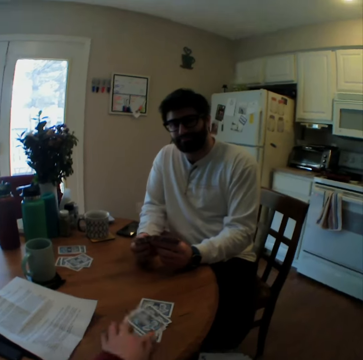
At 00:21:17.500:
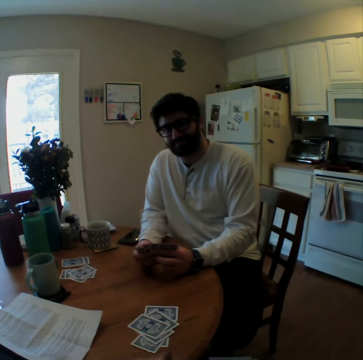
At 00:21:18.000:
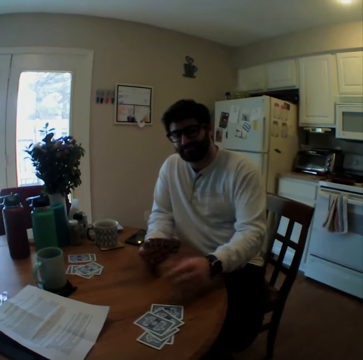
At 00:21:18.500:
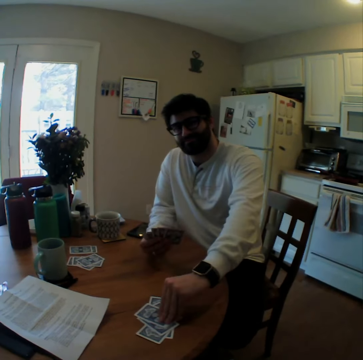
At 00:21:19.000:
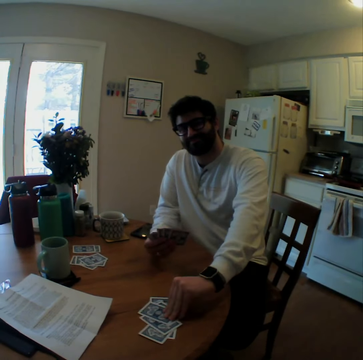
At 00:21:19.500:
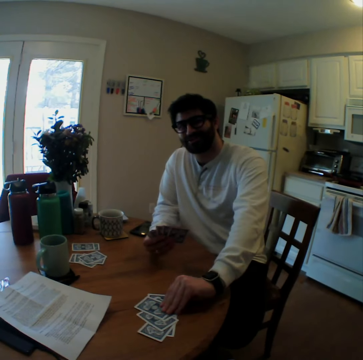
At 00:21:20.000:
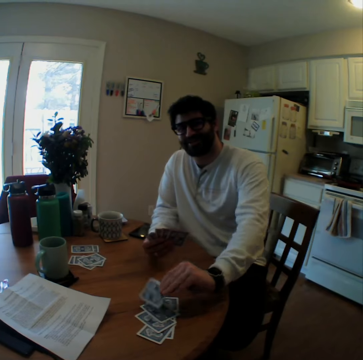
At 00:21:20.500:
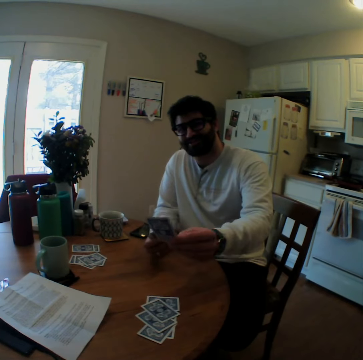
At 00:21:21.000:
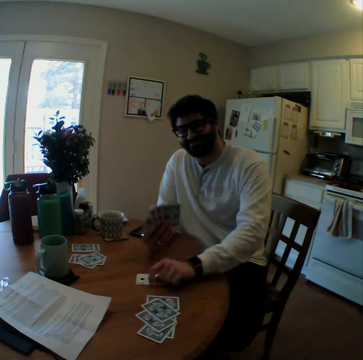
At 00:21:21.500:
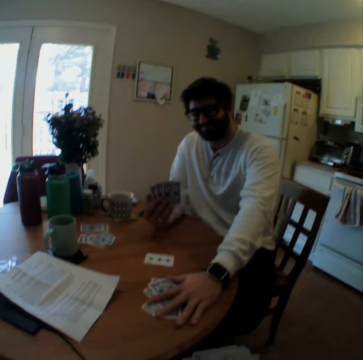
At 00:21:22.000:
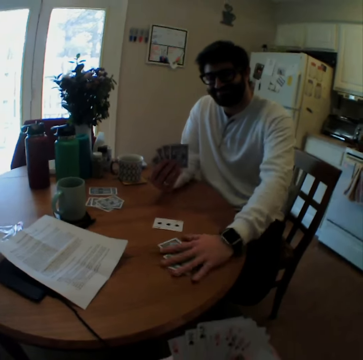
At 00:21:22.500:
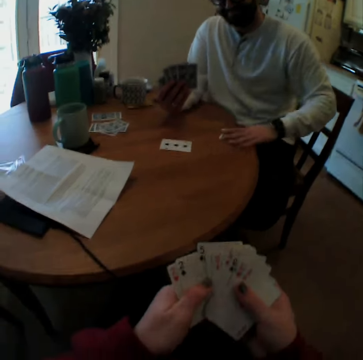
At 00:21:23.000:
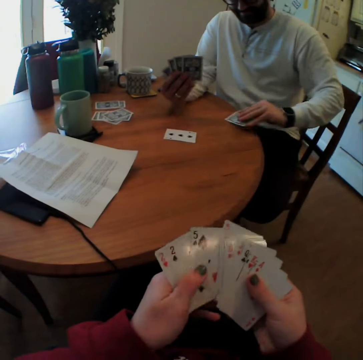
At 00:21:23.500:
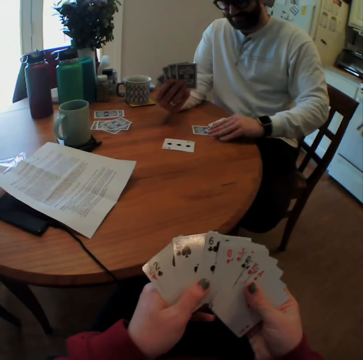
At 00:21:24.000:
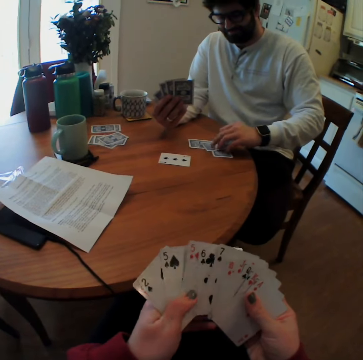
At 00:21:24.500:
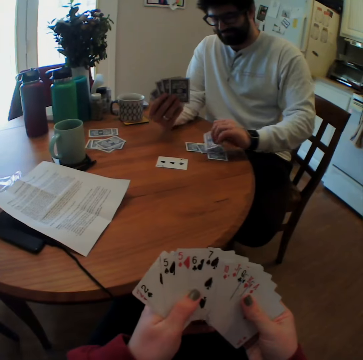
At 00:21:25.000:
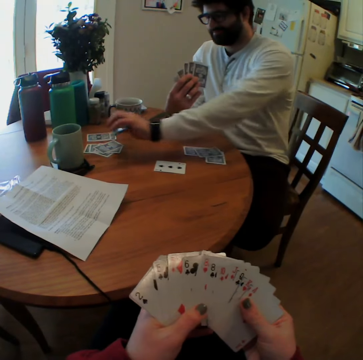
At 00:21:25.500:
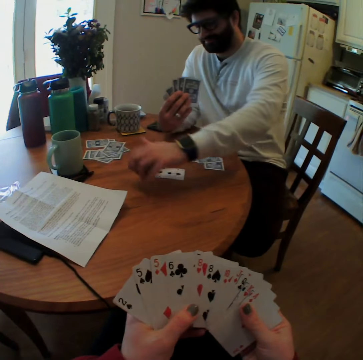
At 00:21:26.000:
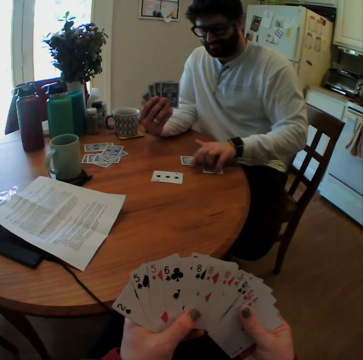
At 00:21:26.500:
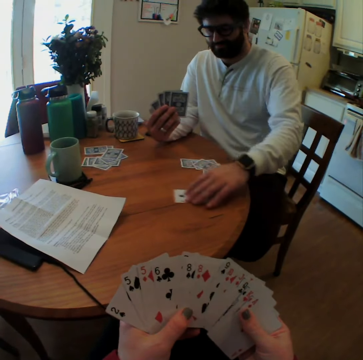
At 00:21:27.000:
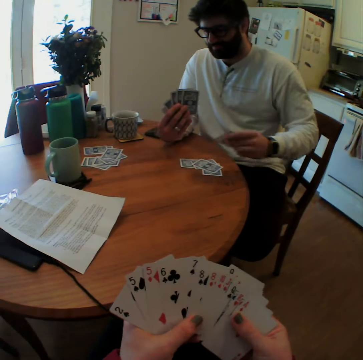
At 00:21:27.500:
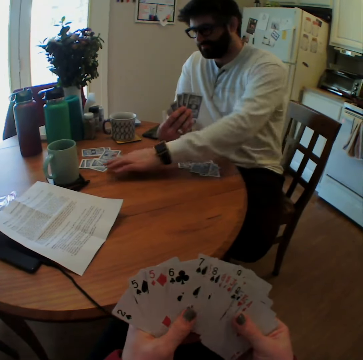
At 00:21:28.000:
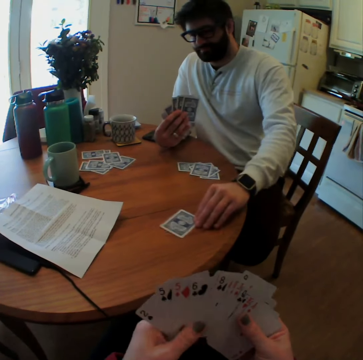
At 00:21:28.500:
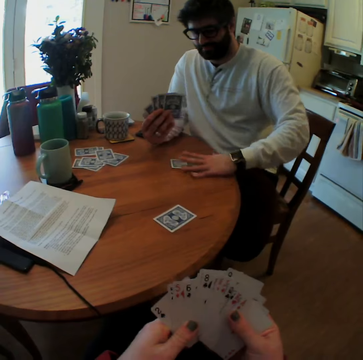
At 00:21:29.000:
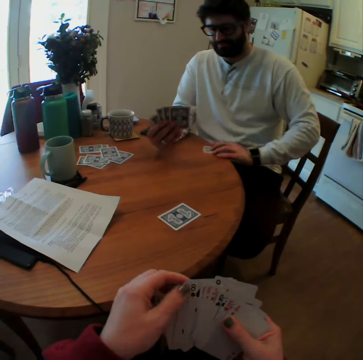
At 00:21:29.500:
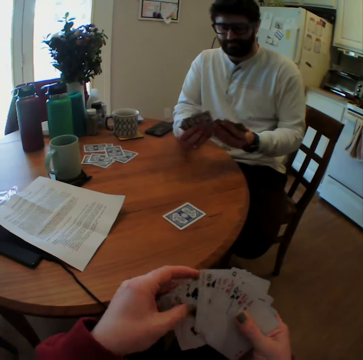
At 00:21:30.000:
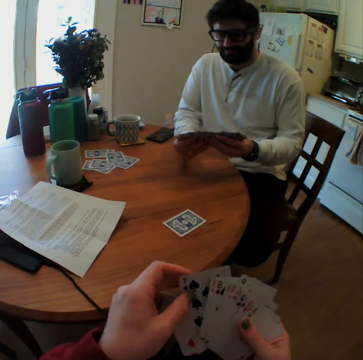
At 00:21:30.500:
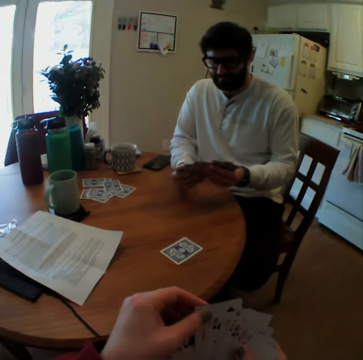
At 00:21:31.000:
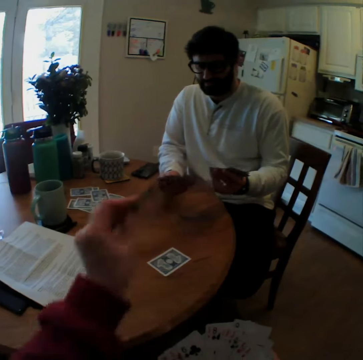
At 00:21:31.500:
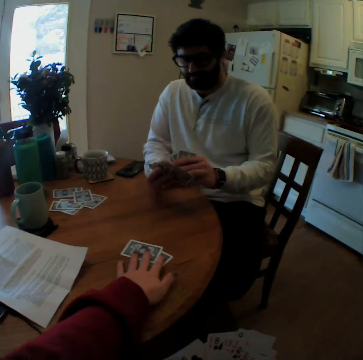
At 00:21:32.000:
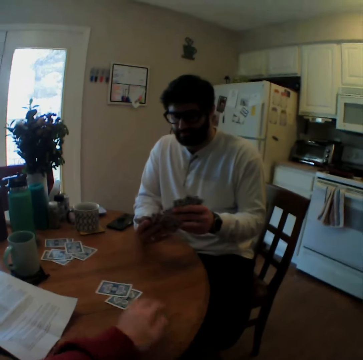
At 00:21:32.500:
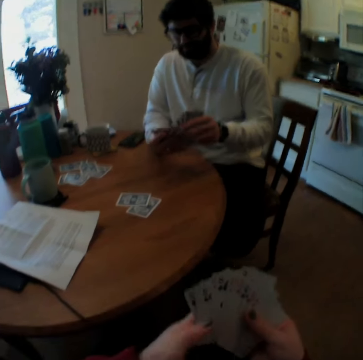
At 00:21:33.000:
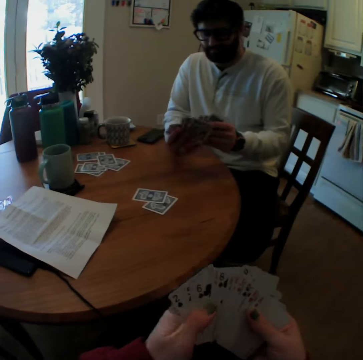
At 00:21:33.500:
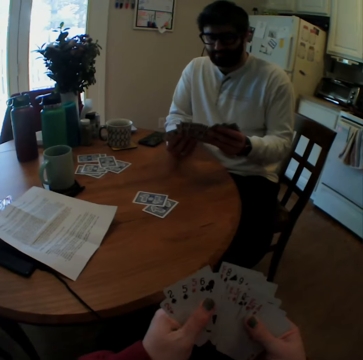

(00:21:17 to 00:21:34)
The camera wearer speaks. They put a card on the table. The man overturns a playing card, looks on the playing card, puts the playing card on the table, moves some playing cards on the table, and arranges the playing cards on the table. The man picks up a card and moves a card. The man takes some playing cards and arranges the playing cards. The camera wearer arranges the playing cards. They speak. They put a card on the table. They play card games with the man.

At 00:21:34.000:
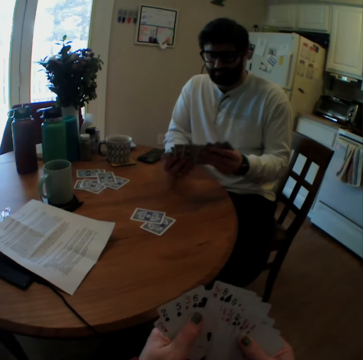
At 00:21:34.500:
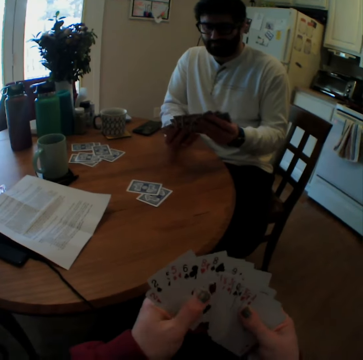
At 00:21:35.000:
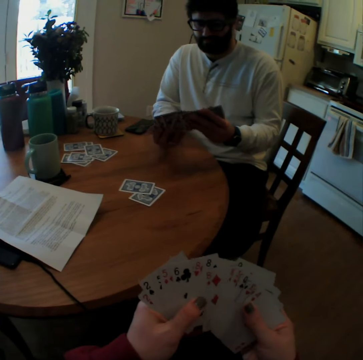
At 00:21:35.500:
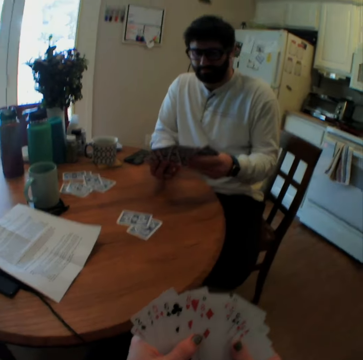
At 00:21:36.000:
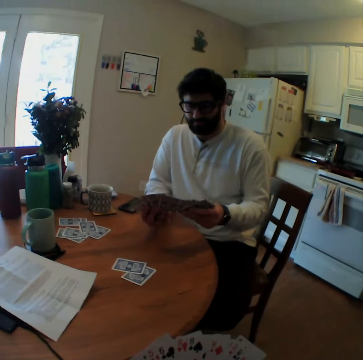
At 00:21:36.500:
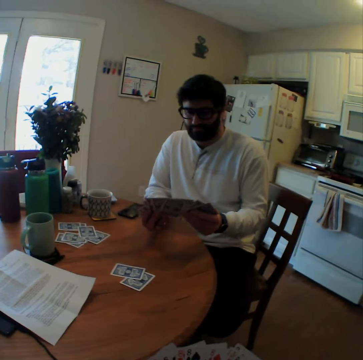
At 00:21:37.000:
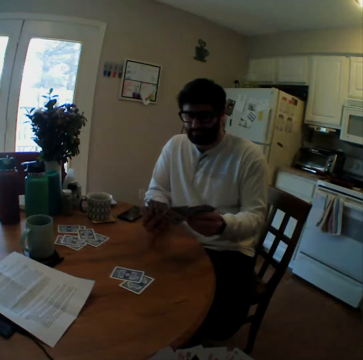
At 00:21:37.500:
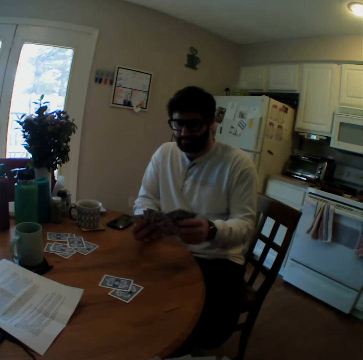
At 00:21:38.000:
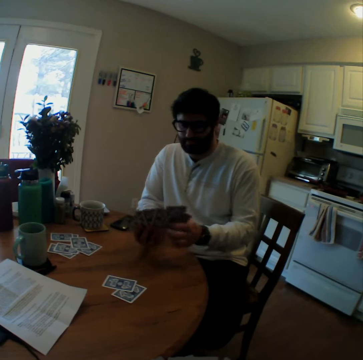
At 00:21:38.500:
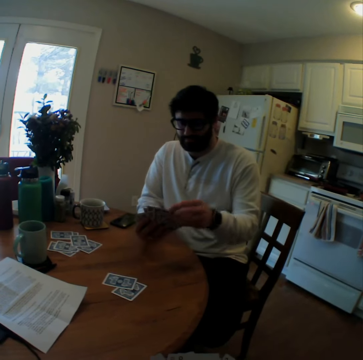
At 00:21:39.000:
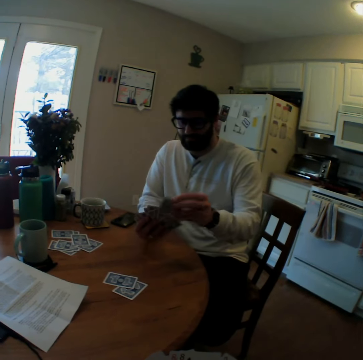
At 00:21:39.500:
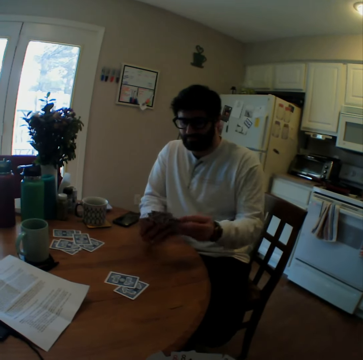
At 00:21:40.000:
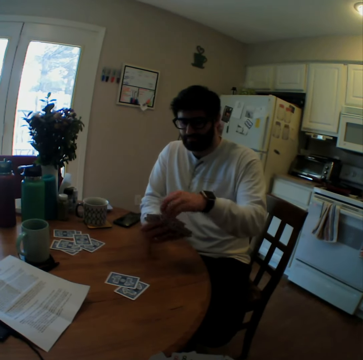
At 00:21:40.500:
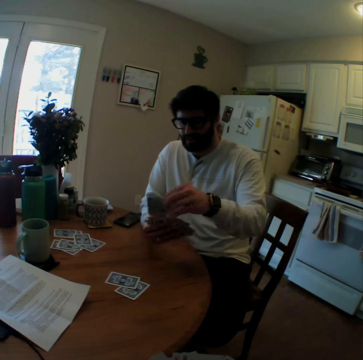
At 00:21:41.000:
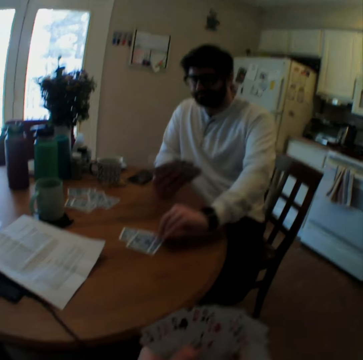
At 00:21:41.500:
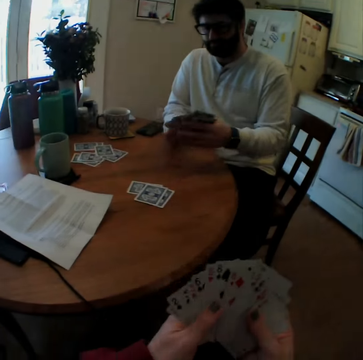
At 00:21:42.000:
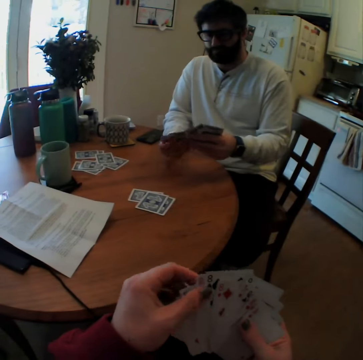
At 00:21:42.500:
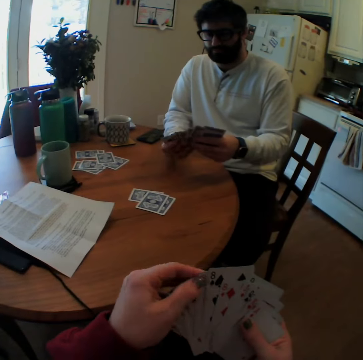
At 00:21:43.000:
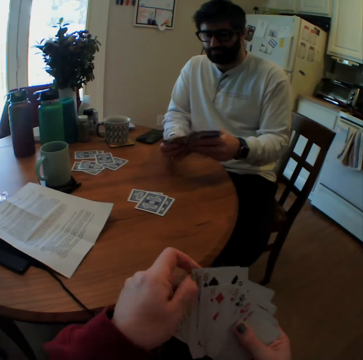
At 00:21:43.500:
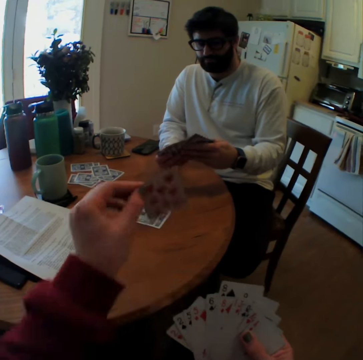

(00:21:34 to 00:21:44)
The man mixes cards. The man puts a card on the table.

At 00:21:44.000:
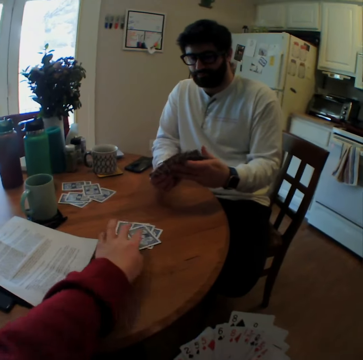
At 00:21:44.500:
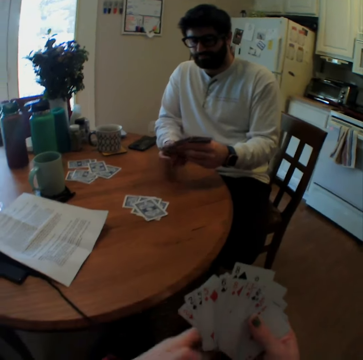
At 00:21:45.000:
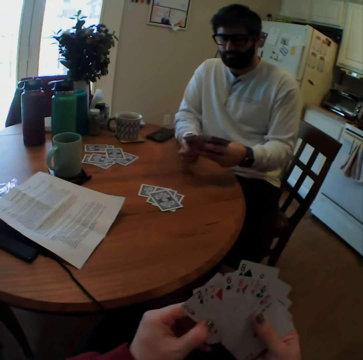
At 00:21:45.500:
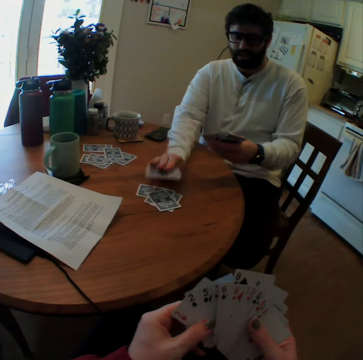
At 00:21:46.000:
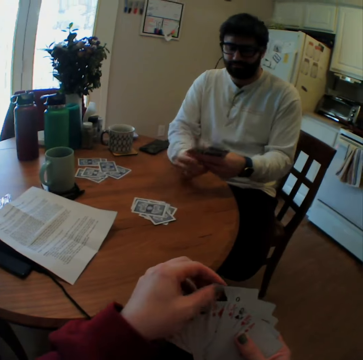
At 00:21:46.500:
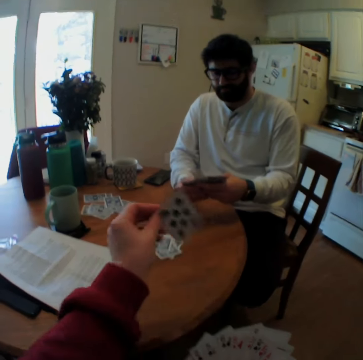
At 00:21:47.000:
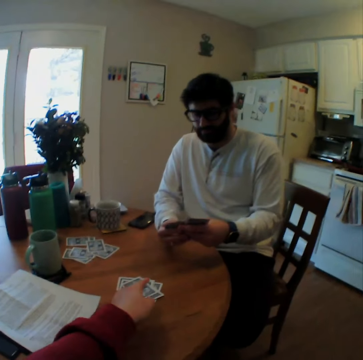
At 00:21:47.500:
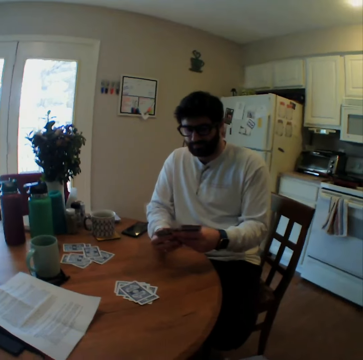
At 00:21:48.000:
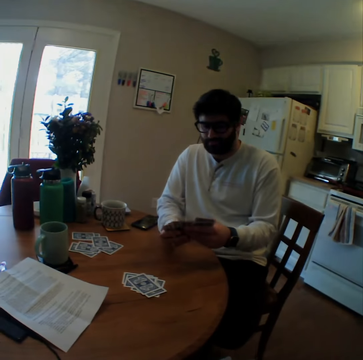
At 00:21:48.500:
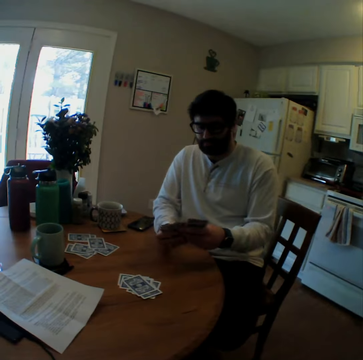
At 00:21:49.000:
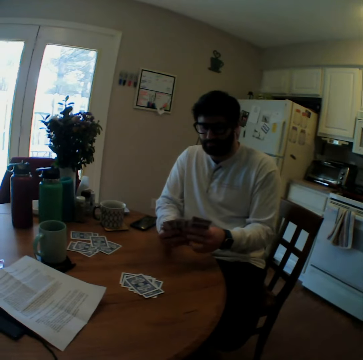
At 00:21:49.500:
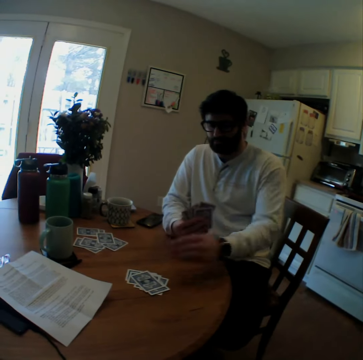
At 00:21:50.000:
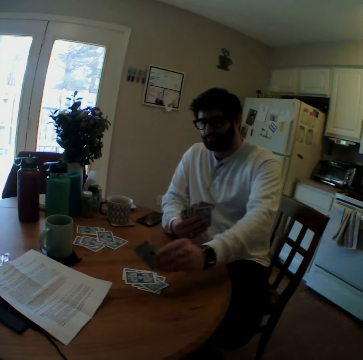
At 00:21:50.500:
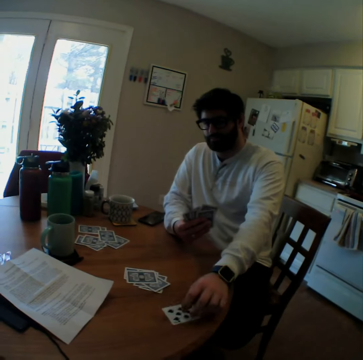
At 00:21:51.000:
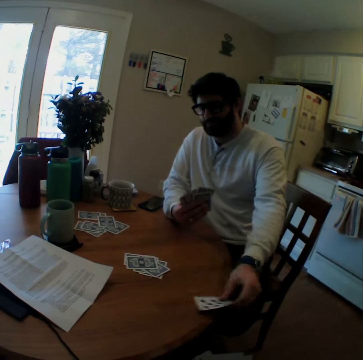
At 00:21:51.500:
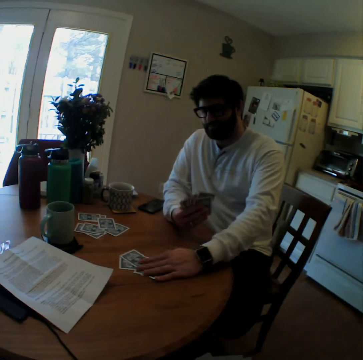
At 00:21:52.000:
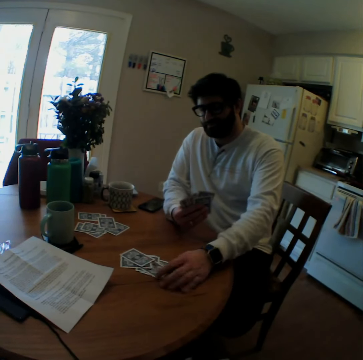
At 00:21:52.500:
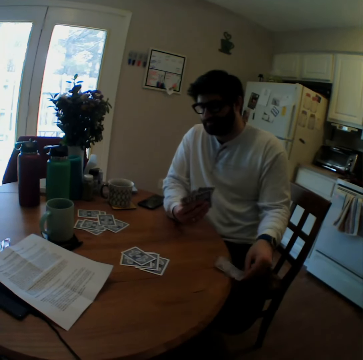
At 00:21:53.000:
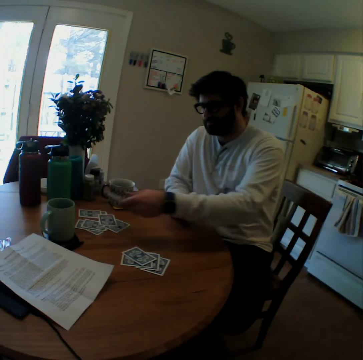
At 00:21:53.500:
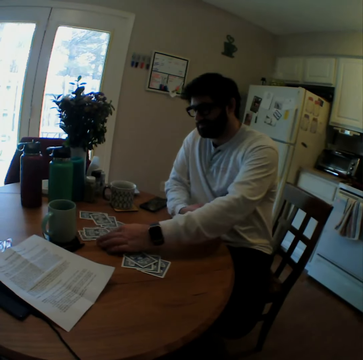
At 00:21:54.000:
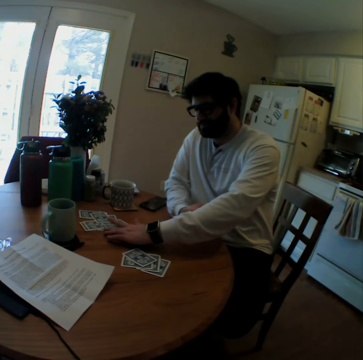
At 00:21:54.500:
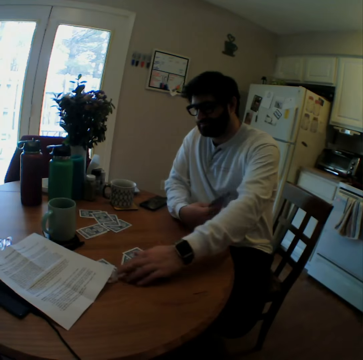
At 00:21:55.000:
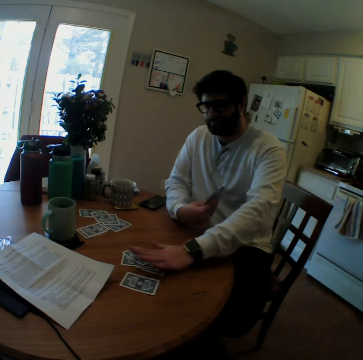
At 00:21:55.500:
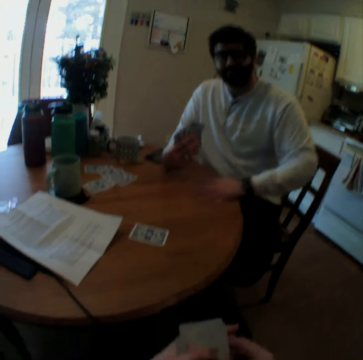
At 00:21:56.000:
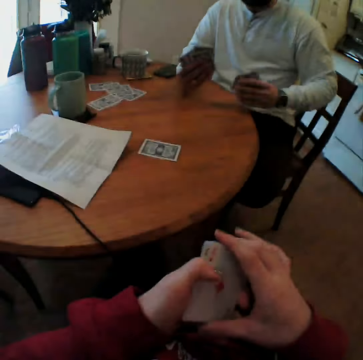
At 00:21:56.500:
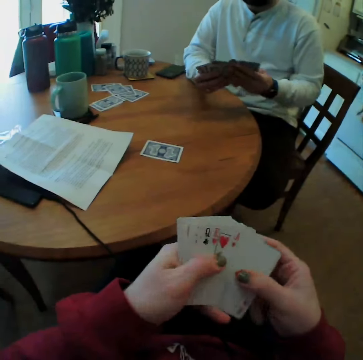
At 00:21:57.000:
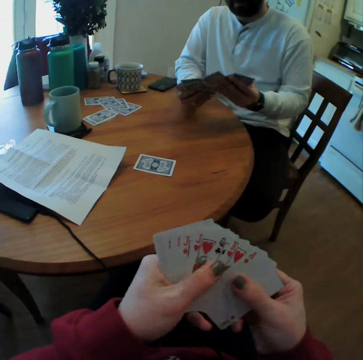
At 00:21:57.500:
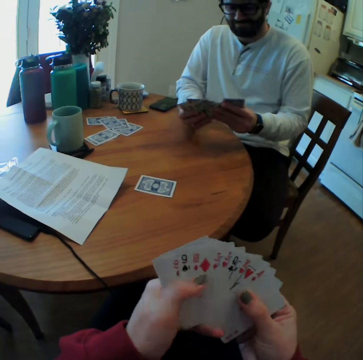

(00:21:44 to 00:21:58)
The camera wearer puts a card on the table. The man puts a card on the table. The camera wearer puts a card on the table. The man turns a playing card, puts the playing card on the table, picks up a card, arranges playing cards on the table, moves a card, and takes some playing cards from the table.
